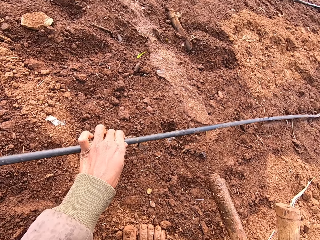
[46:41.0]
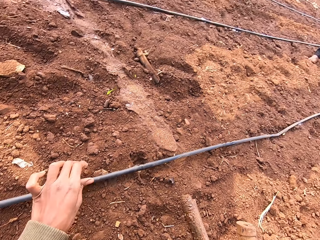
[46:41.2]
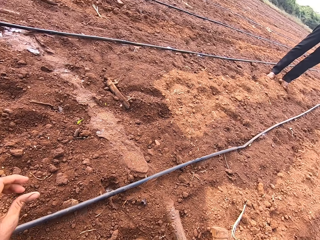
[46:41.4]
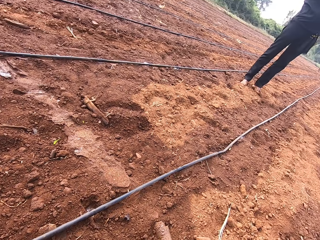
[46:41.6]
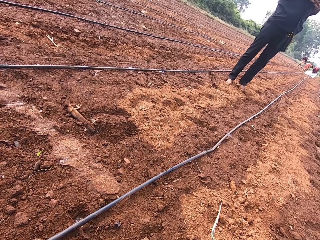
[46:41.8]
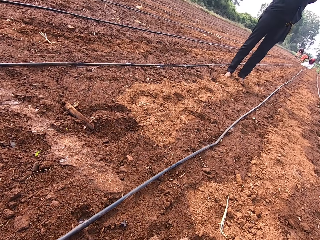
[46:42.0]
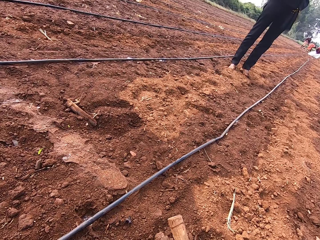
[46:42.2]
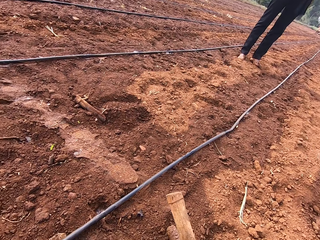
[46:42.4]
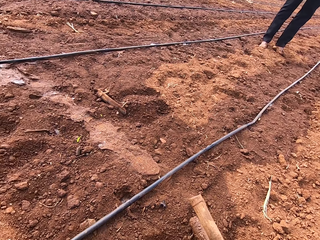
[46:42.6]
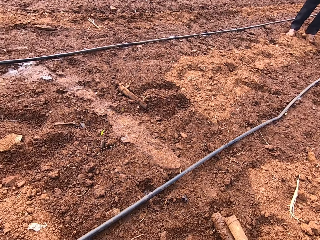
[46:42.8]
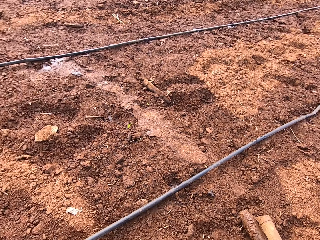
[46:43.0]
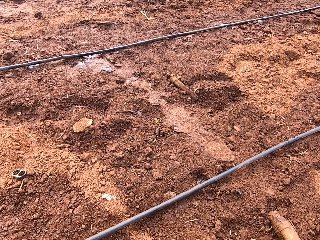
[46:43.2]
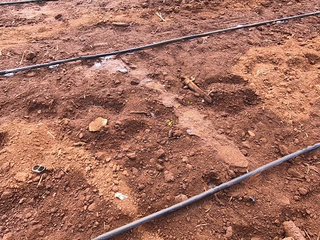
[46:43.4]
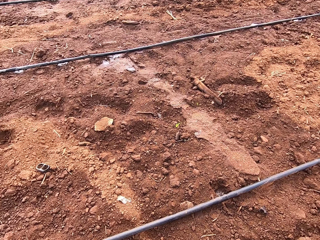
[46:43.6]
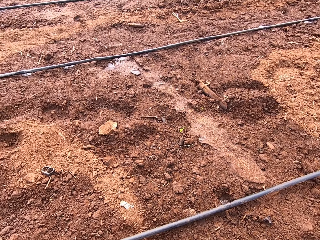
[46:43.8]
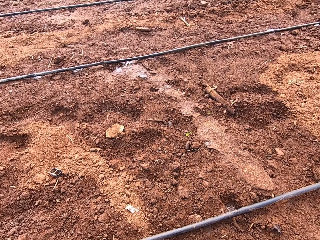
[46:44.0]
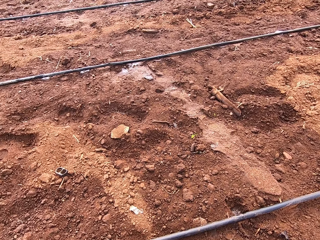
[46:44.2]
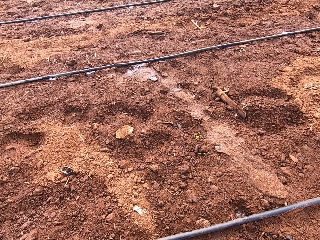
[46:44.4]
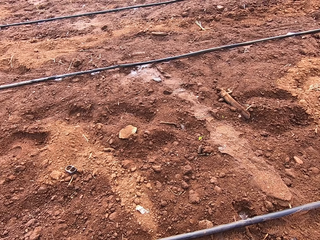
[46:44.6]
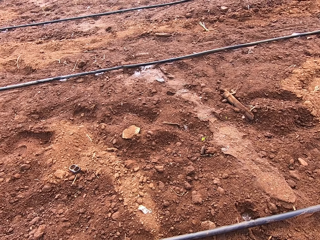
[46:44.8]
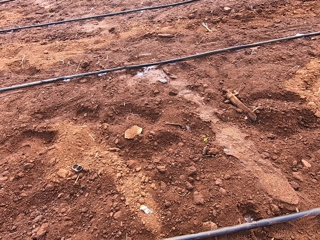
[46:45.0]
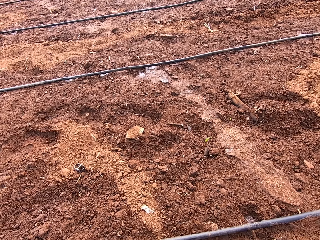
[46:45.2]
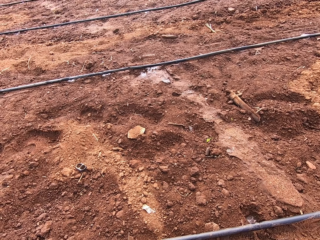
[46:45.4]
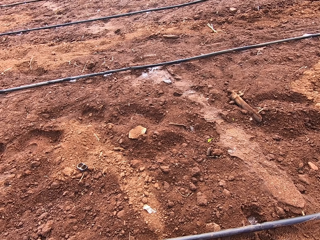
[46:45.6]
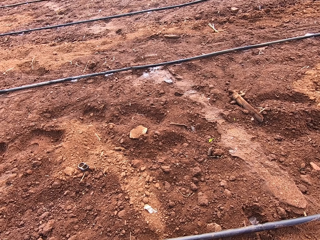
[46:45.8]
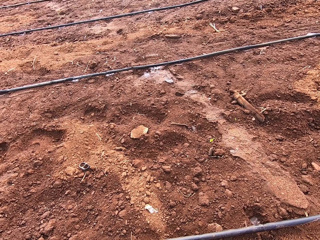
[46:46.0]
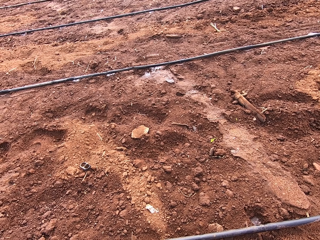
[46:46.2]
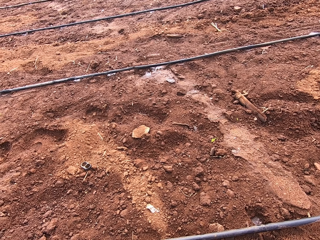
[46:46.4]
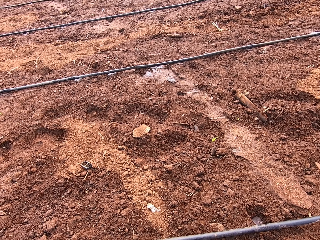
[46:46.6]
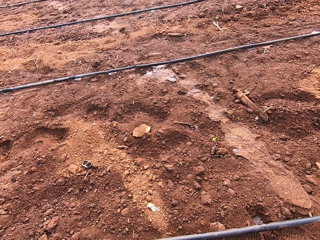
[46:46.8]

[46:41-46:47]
The camera wearer drops the pipe on the ground and looks around.

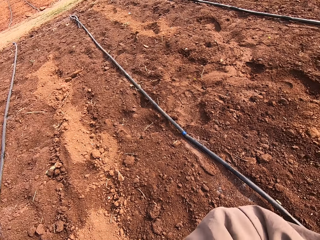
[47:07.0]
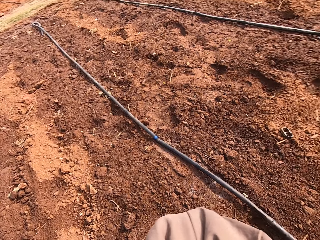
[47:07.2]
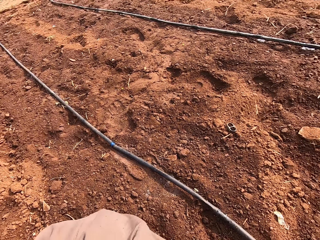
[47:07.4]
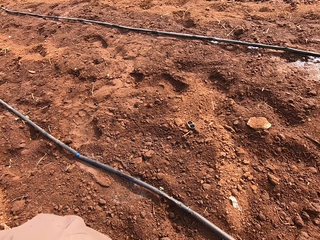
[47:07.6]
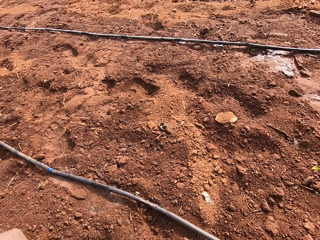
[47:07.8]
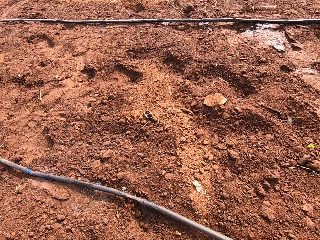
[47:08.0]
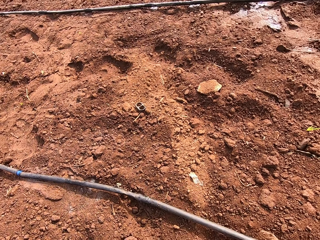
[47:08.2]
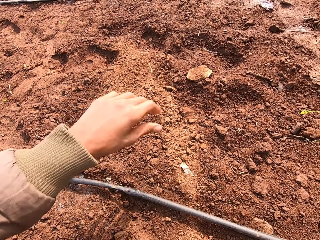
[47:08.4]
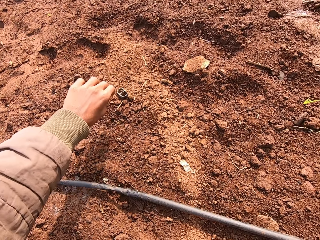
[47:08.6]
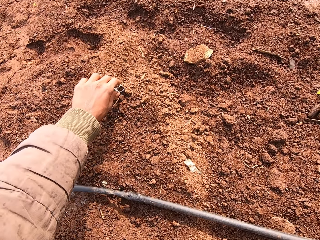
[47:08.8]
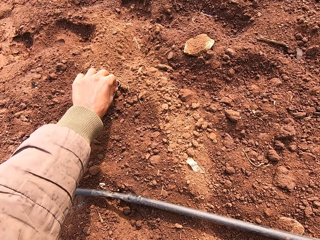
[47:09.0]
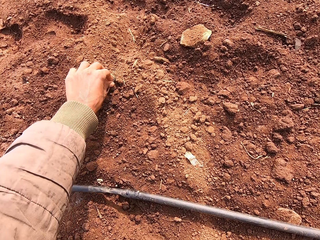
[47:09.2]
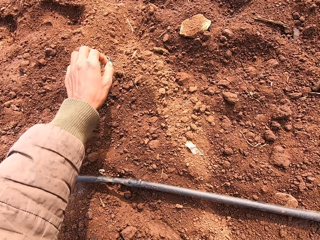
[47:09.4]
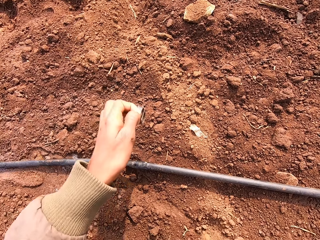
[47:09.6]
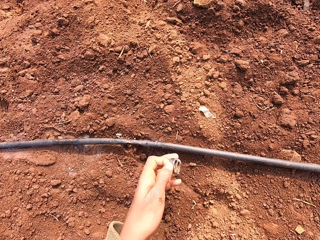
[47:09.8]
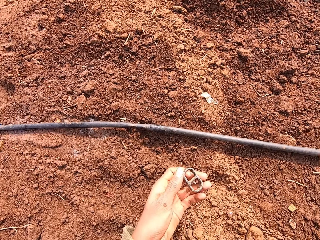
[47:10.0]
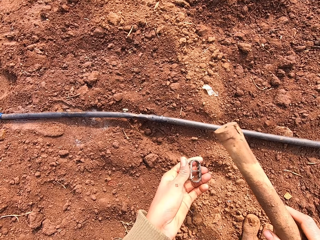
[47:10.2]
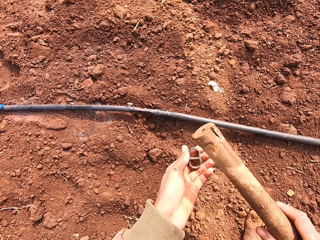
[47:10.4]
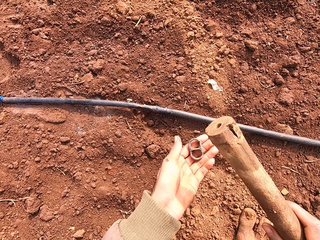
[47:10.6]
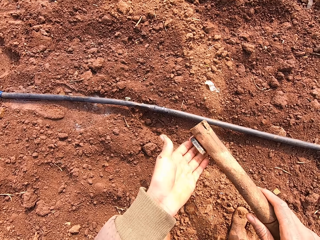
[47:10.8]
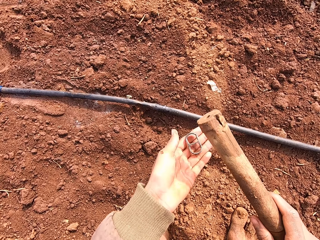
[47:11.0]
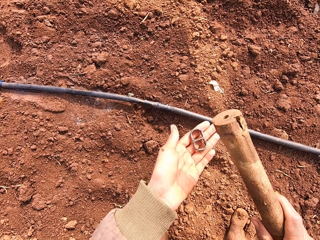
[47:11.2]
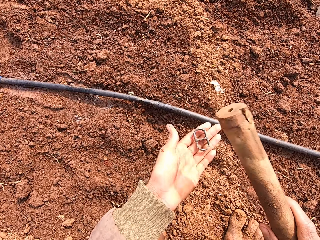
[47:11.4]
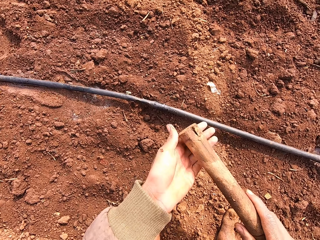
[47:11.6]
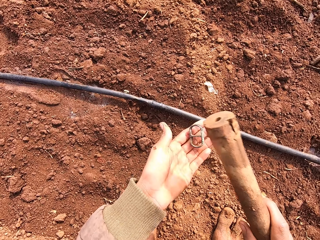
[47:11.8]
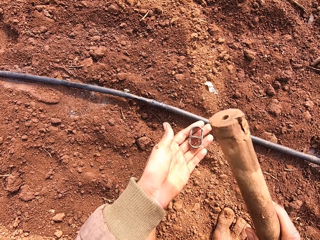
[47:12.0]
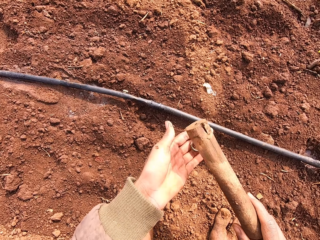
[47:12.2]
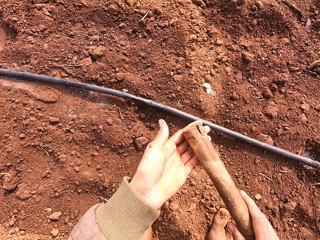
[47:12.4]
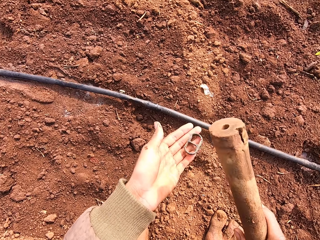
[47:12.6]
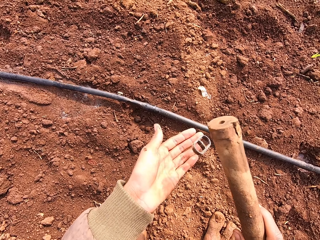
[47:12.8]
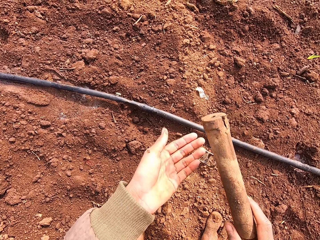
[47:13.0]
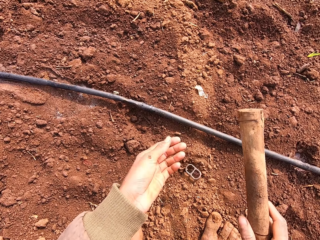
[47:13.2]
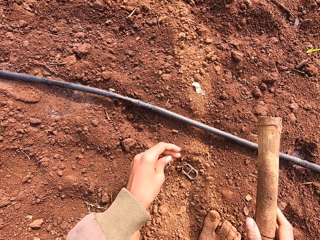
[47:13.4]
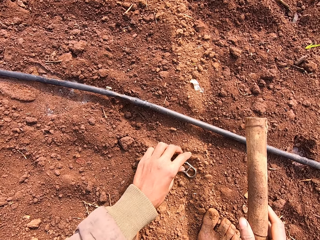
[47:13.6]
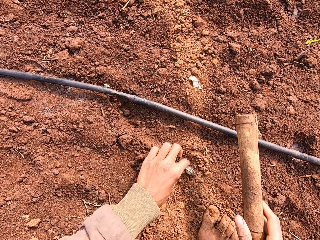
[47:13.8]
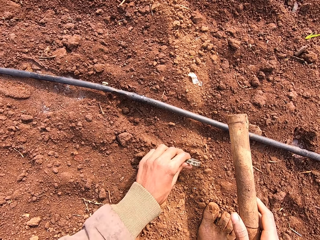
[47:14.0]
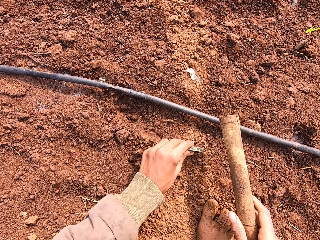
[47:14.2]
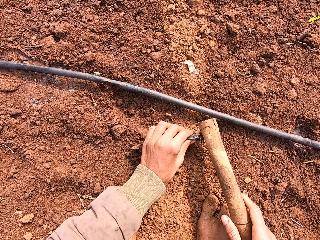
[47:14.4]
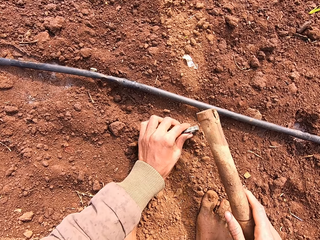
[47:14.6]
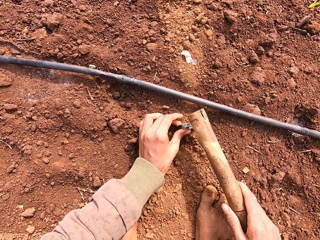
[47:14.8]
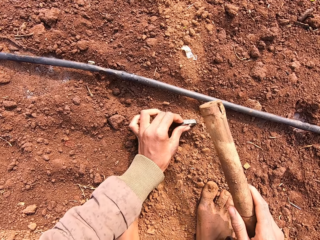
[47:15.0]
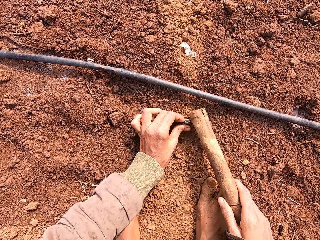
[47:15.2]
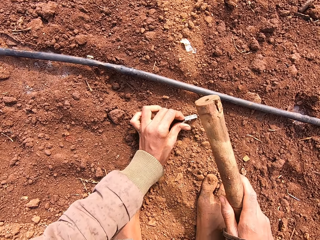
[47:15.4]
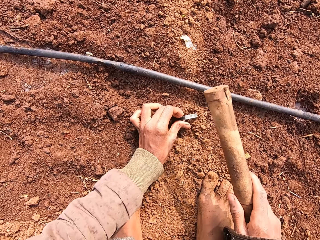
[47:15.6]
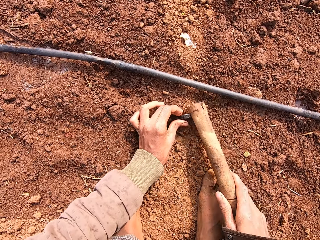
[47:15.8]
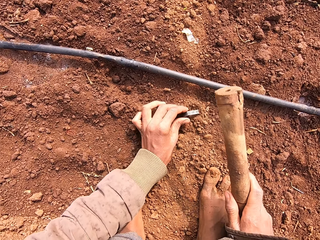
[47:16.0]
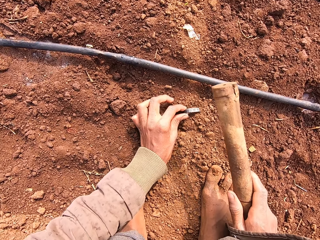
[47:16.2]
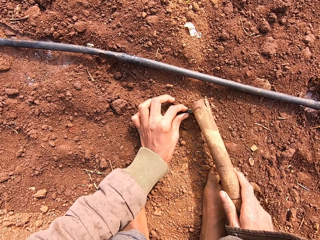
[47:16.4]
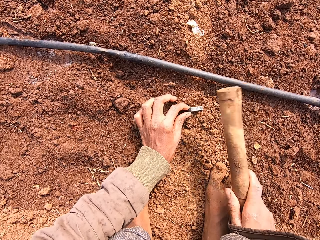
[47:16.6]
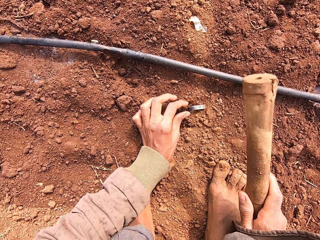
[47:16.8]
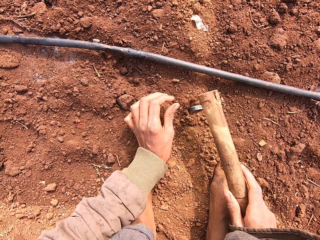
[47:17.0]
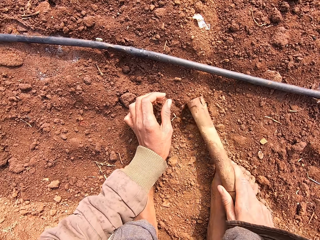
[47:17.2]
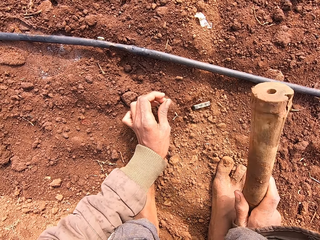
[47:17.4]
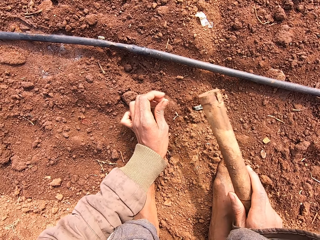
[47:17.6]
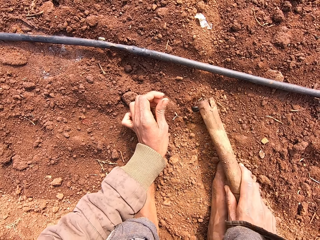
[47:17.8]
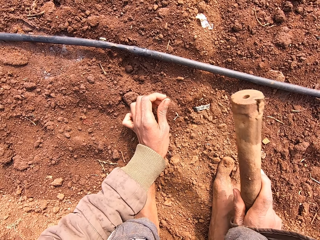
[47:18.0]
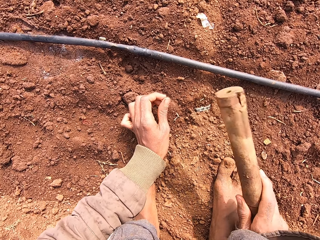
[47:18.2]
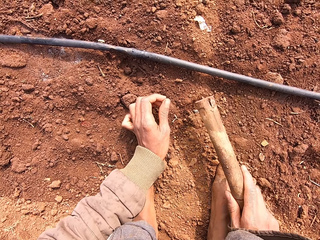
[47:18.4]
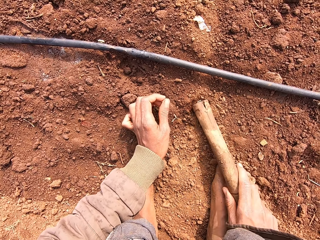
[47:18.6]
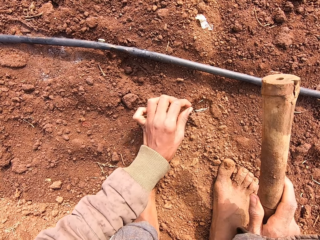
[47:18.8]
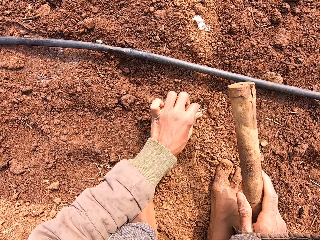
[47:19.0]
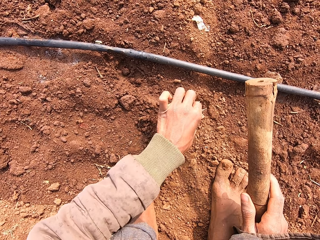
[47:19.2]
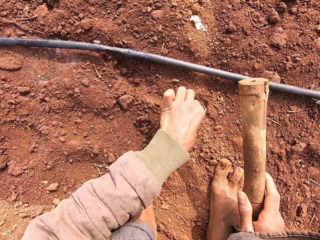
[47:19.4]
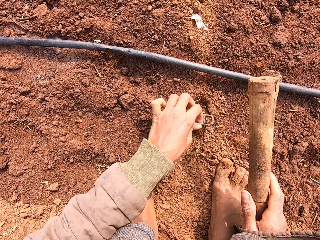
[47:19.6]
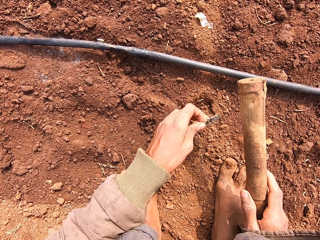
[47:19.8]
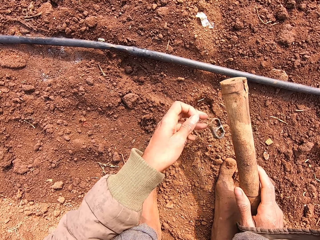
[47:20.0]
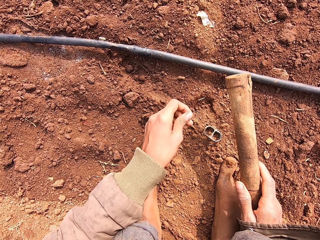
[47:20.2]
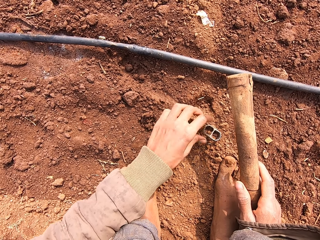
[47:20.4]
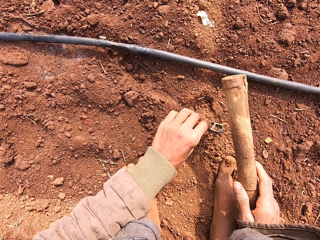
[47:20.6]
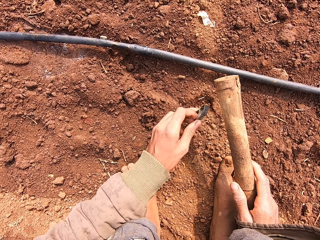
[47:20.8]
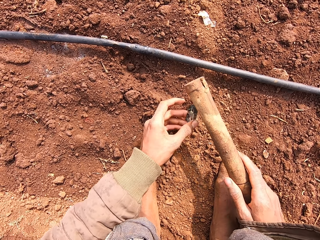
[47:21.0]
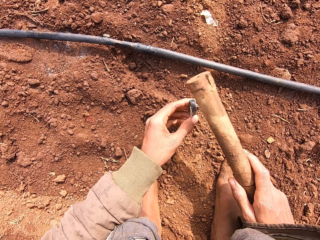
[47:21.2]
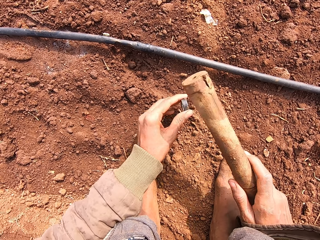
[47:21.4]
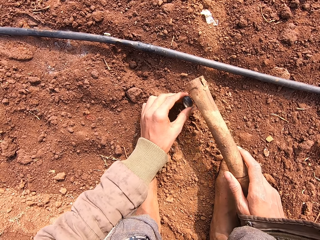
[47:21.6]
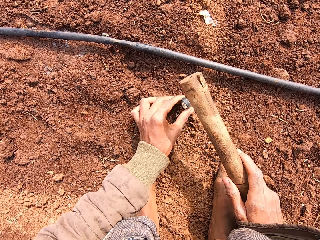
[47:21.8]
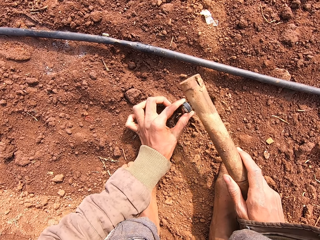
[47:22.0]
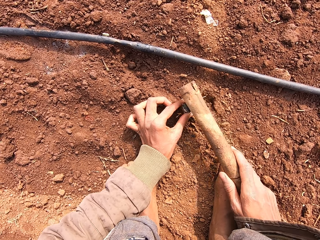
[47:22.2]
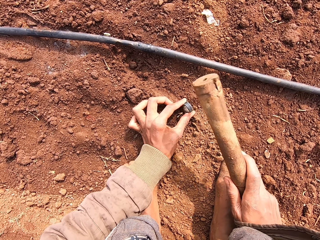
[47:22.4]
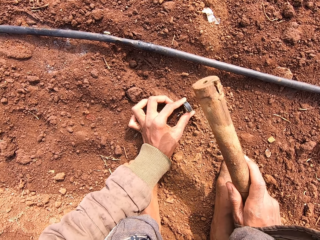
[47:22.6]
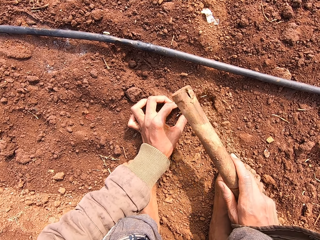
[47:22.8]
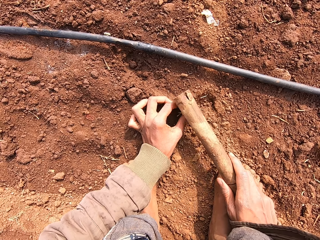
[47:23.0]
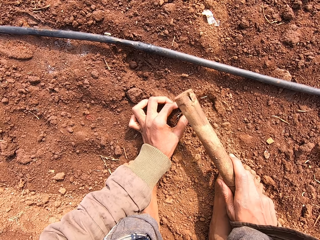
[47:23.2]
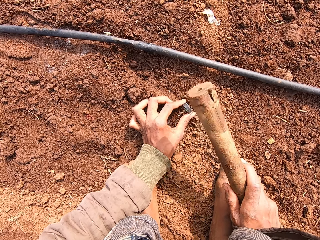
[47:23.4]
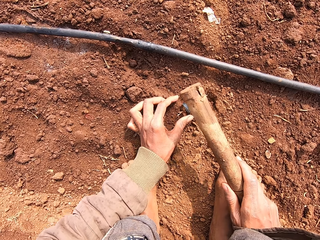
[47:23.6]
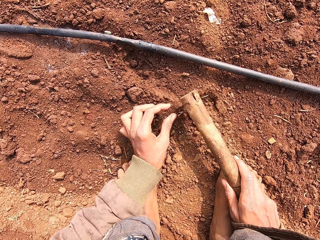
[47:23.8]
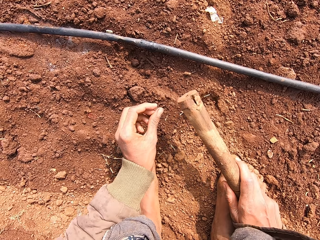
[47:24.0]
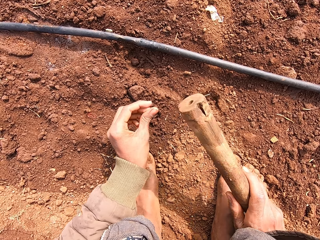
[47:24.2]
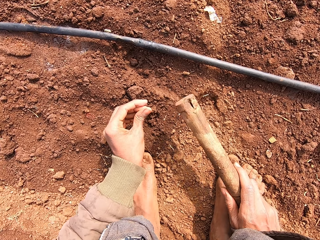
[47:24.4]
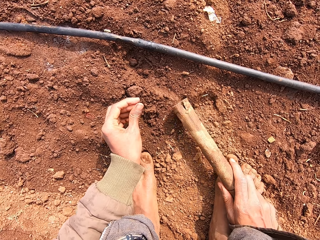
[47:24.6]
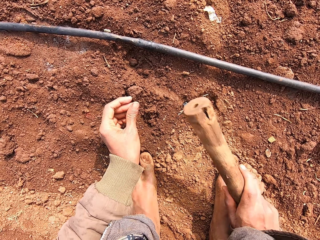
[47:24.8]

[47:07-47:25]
The camera wearer picks a can seal or piece of metal from the ground with his left hand. He hits the can seal in his left hand with the stick in his right hand. He drops the piece of metal to the ground. He holds the can seal to the ground with his left hand. He picks the piece of metal on the ground. He hits the can seal on the ground with the stick in his right hand. He removes the can seal from the ground with his left hand. He drops the piece of metal on the ground. He picks the can seal from the ground with his left hand. He hits the can seal in his left hand to the ground with the stick in his right hand.
